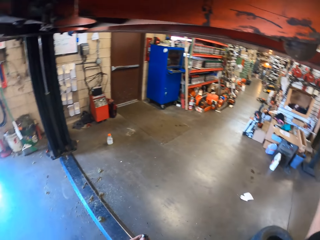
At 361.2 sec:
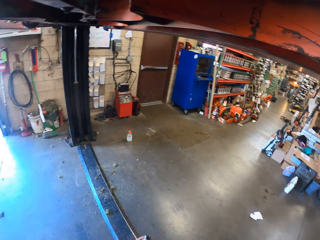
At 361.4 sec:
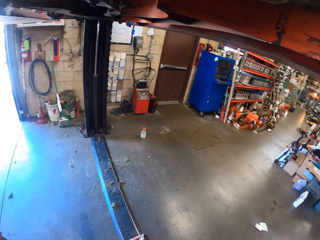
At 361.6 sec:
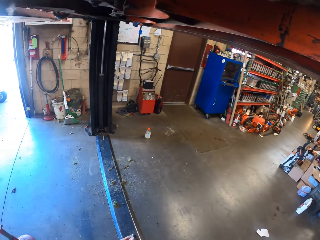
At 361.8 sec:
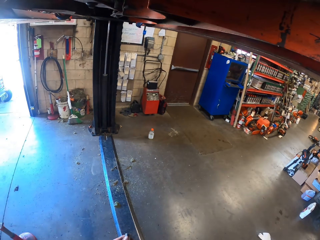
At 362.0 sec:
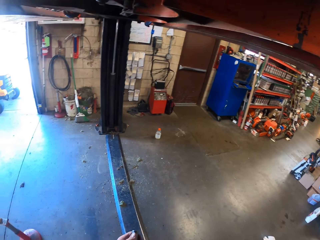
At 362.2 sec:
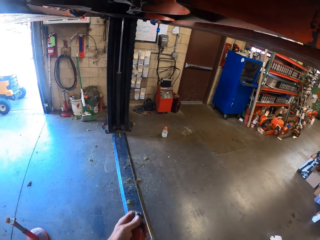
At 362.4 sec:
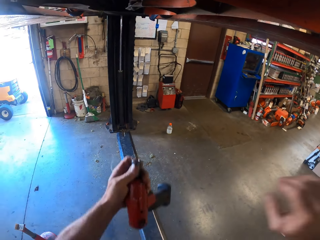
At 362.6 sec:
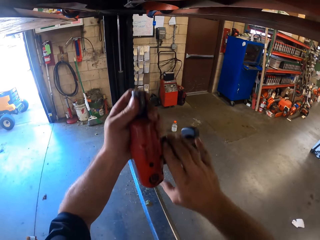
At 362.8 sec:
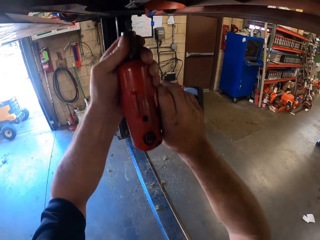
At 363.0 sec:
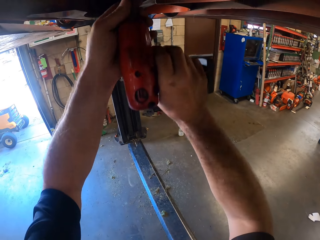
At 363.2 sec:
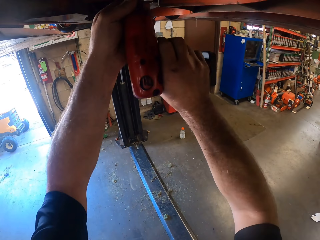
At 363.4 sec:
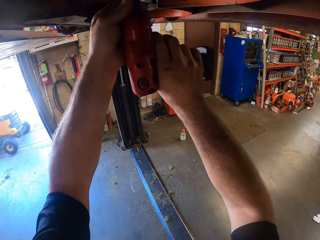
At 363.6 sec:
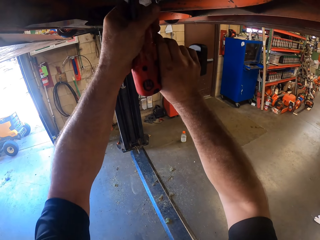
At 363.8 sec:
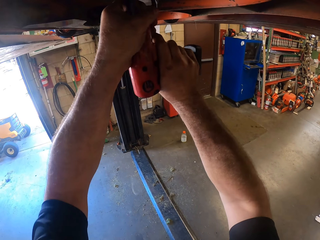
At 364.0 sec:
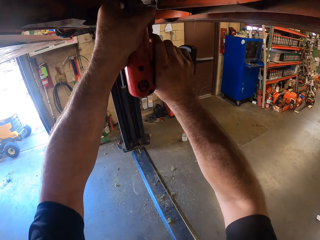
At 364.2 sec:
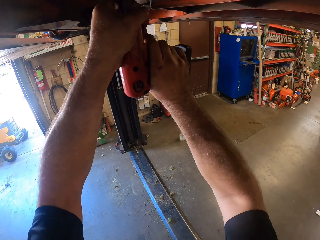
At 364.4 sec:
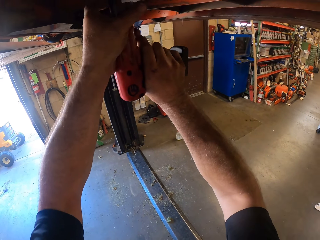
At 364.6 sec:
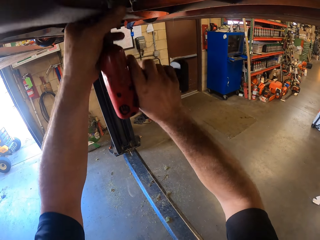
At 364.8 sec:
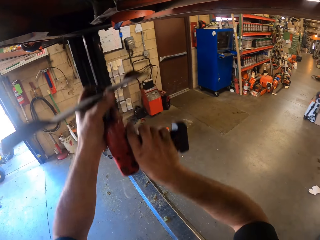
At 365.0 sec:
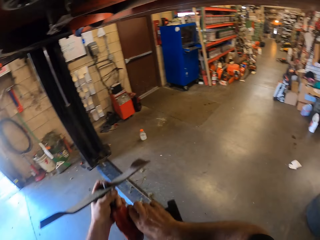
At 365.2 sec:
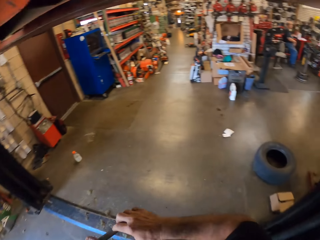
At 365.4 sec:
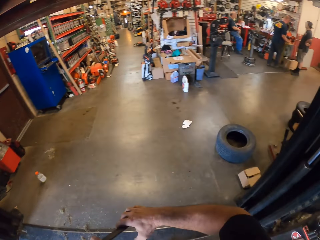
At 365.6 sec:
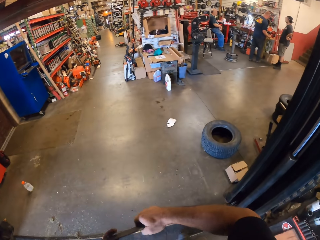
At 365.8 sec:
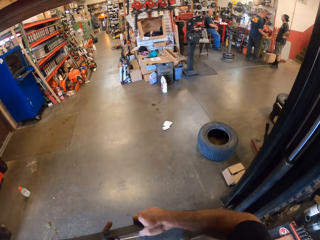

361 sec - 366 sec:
The camera wearer holds the nut. They fix the nut on the lawn mower. They look at the lawn mower. They unscrew the second blade of the mower with the power drill. They drill the nut on the lawn mower. They remove something.

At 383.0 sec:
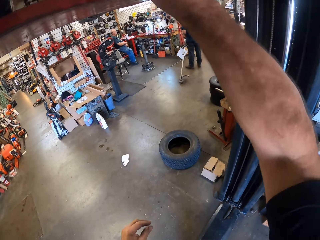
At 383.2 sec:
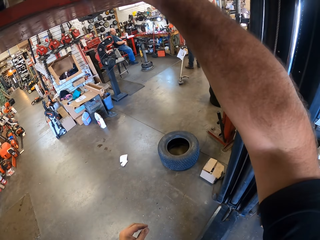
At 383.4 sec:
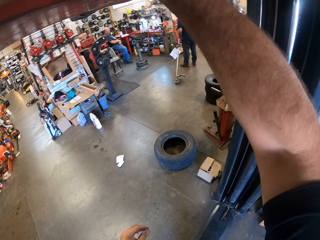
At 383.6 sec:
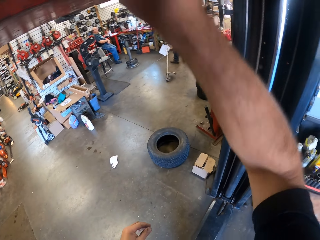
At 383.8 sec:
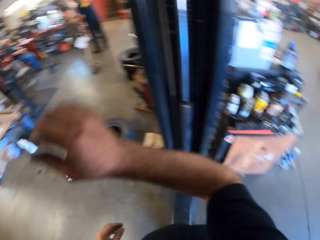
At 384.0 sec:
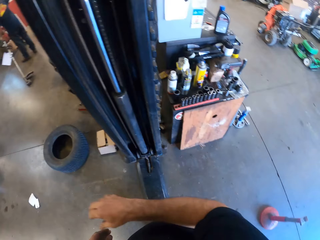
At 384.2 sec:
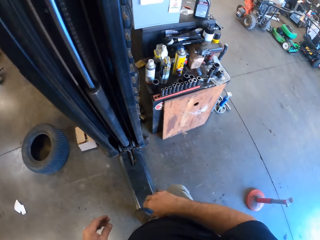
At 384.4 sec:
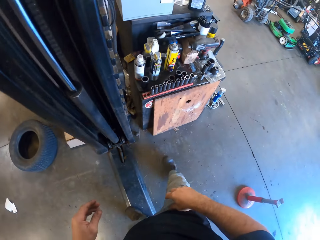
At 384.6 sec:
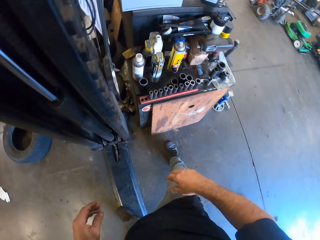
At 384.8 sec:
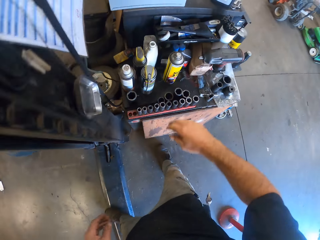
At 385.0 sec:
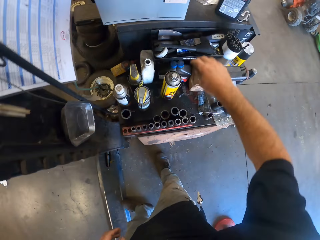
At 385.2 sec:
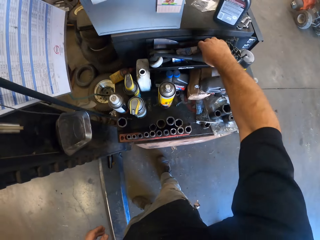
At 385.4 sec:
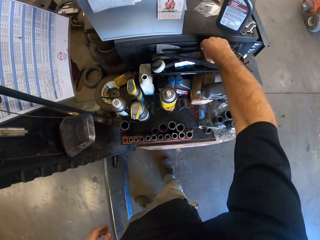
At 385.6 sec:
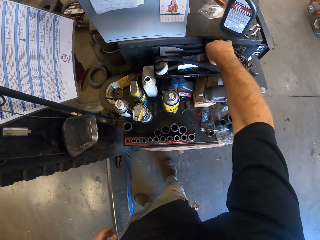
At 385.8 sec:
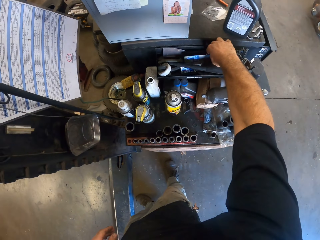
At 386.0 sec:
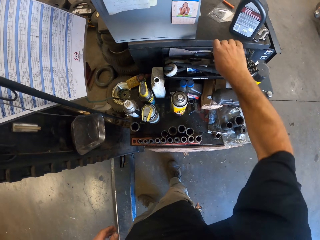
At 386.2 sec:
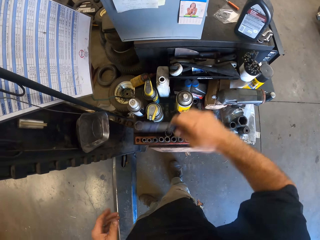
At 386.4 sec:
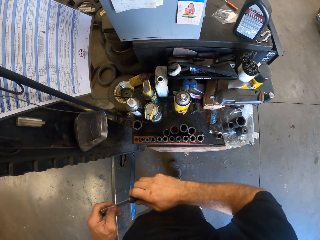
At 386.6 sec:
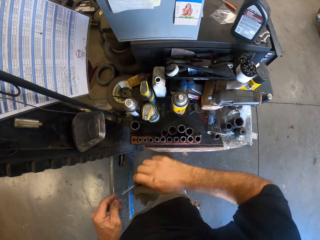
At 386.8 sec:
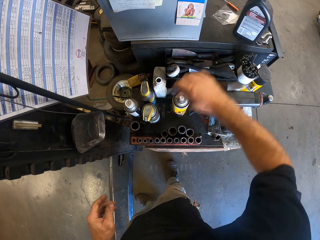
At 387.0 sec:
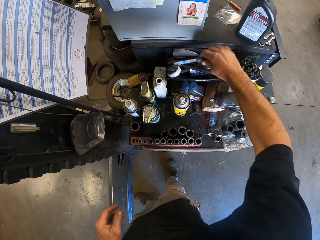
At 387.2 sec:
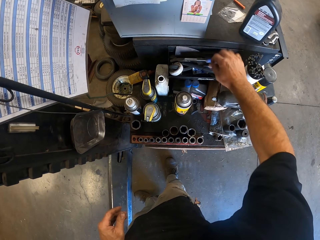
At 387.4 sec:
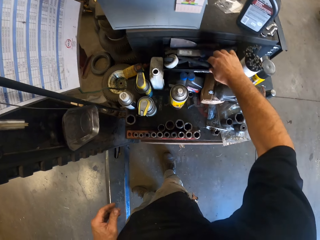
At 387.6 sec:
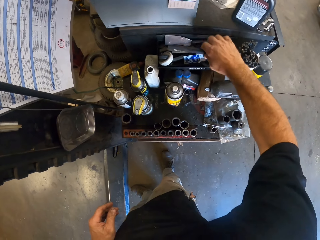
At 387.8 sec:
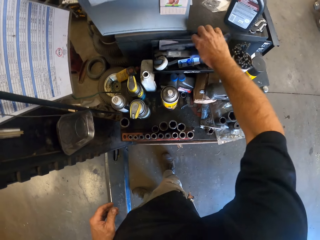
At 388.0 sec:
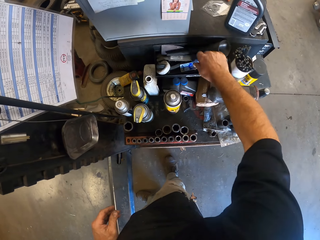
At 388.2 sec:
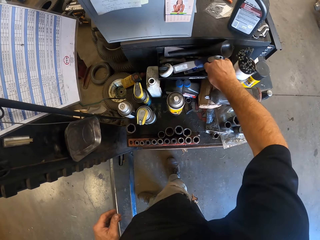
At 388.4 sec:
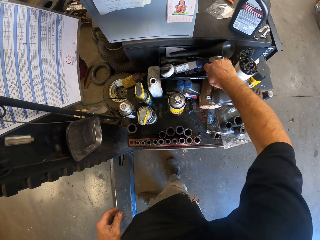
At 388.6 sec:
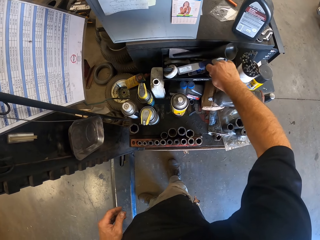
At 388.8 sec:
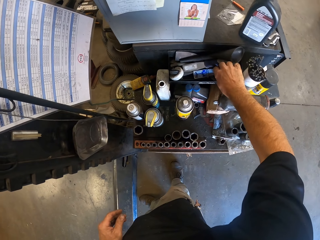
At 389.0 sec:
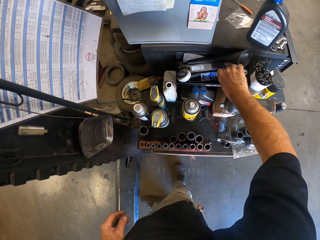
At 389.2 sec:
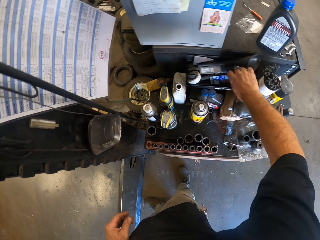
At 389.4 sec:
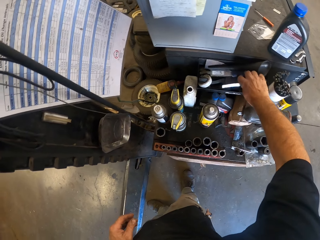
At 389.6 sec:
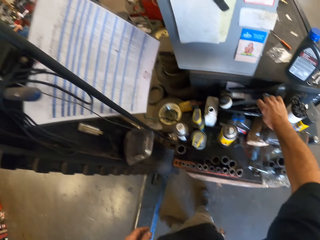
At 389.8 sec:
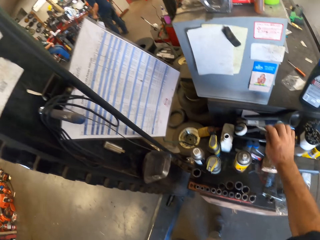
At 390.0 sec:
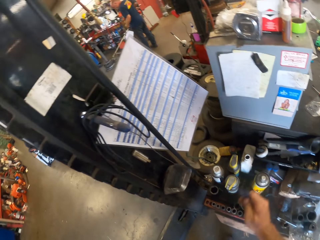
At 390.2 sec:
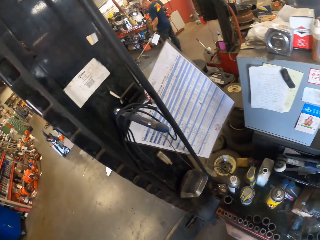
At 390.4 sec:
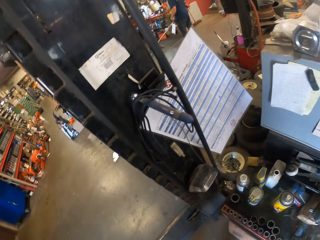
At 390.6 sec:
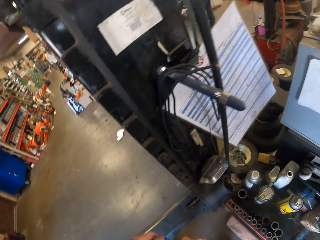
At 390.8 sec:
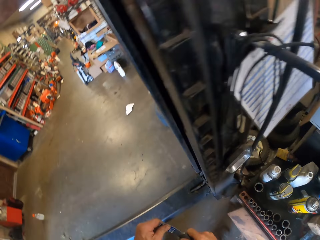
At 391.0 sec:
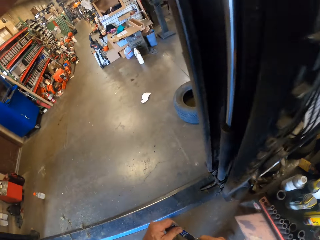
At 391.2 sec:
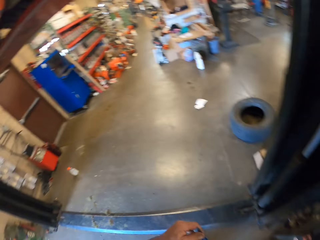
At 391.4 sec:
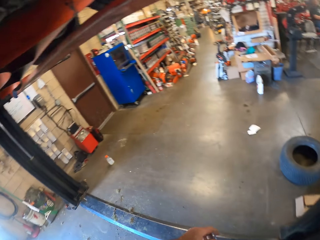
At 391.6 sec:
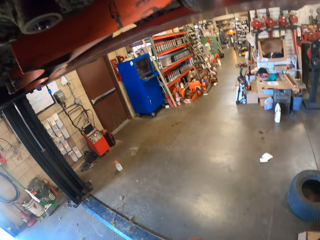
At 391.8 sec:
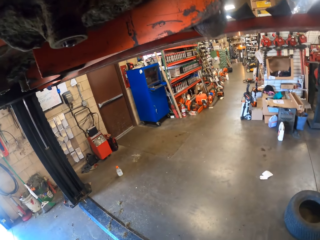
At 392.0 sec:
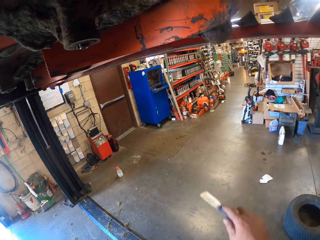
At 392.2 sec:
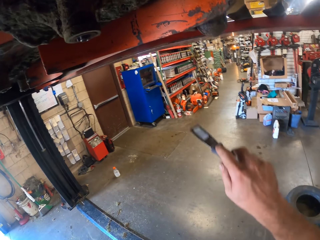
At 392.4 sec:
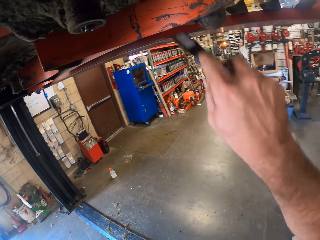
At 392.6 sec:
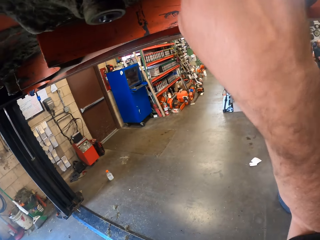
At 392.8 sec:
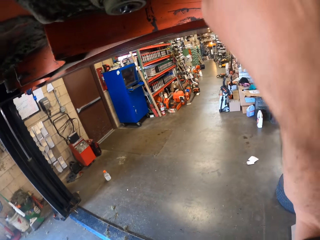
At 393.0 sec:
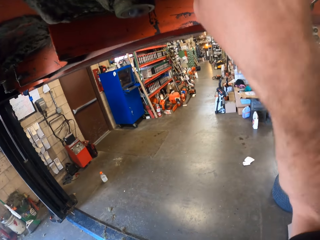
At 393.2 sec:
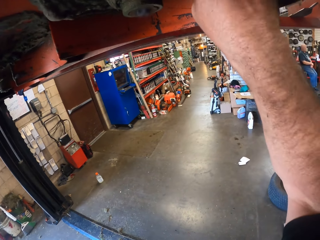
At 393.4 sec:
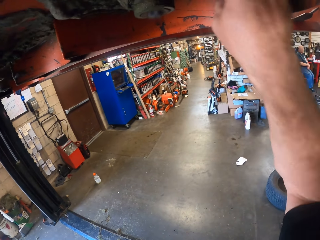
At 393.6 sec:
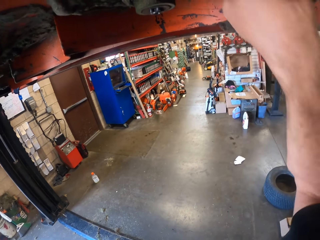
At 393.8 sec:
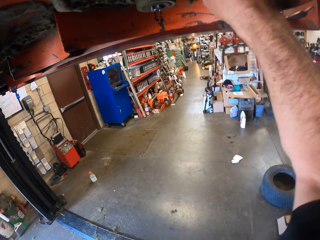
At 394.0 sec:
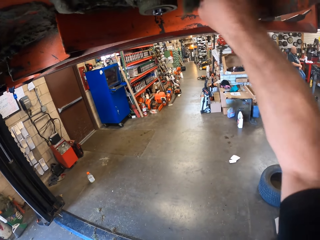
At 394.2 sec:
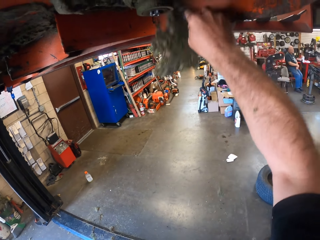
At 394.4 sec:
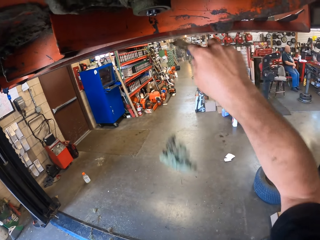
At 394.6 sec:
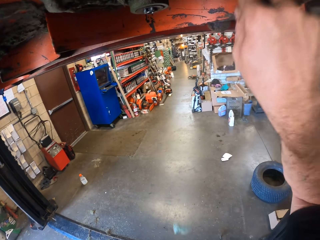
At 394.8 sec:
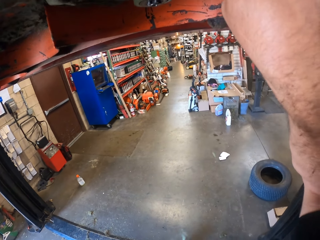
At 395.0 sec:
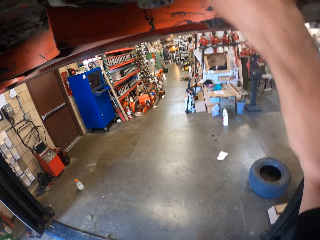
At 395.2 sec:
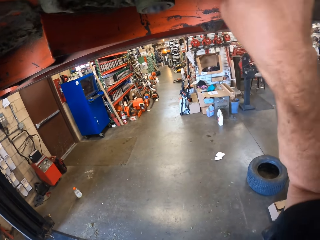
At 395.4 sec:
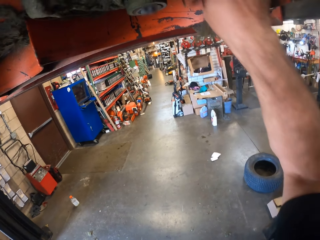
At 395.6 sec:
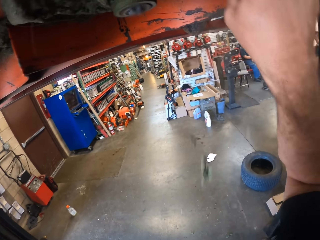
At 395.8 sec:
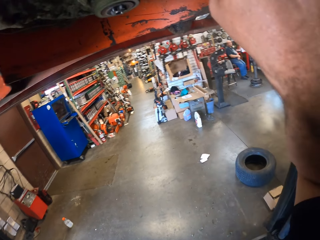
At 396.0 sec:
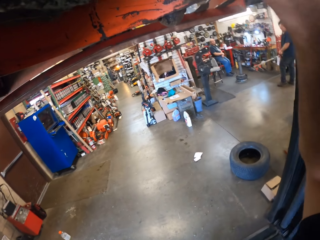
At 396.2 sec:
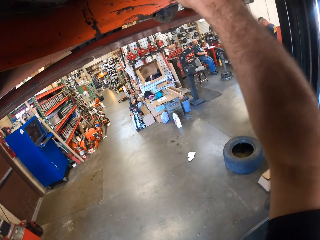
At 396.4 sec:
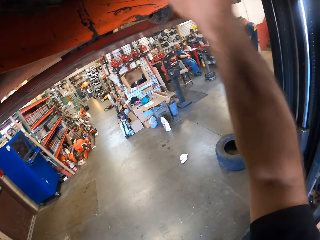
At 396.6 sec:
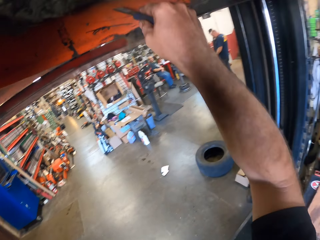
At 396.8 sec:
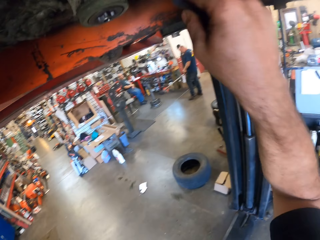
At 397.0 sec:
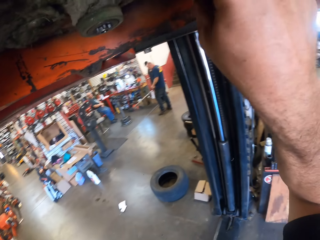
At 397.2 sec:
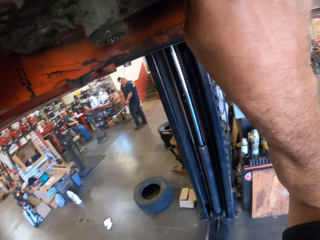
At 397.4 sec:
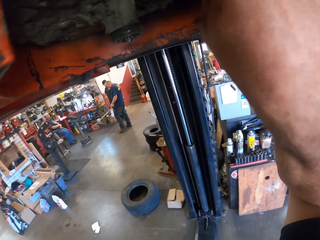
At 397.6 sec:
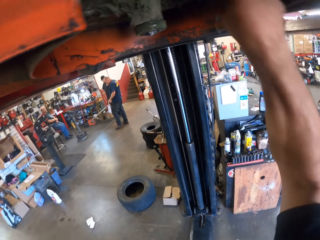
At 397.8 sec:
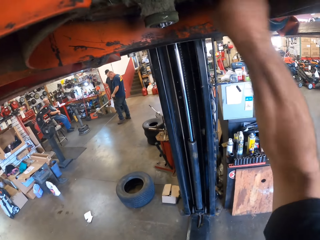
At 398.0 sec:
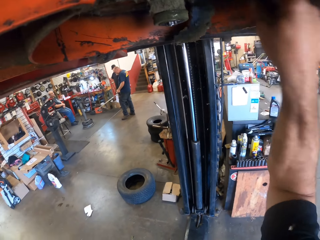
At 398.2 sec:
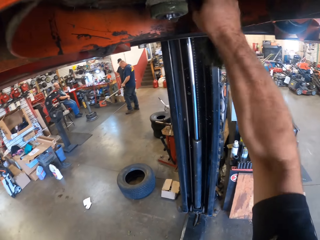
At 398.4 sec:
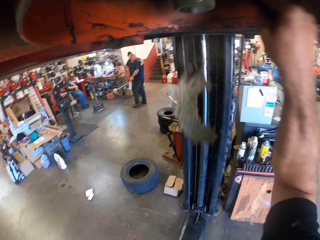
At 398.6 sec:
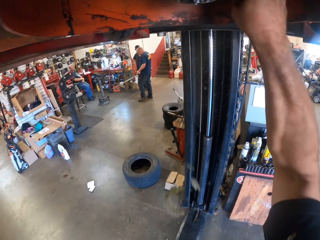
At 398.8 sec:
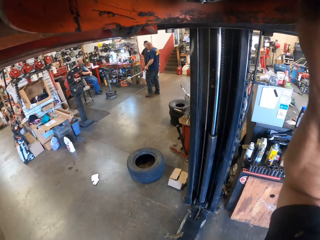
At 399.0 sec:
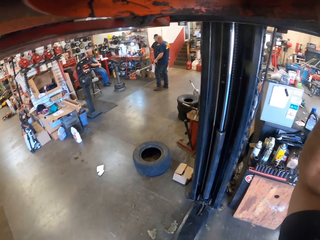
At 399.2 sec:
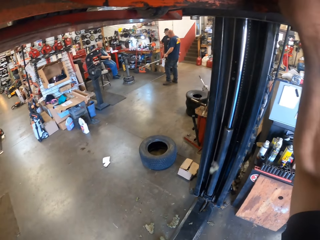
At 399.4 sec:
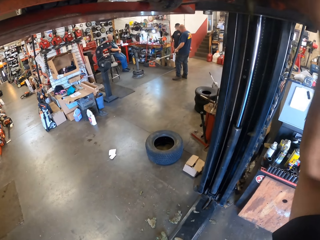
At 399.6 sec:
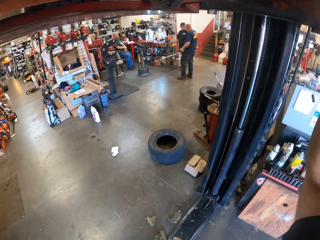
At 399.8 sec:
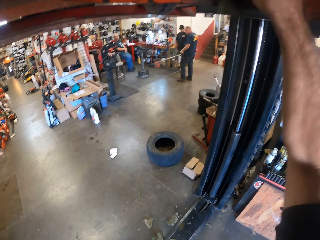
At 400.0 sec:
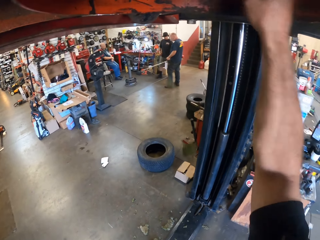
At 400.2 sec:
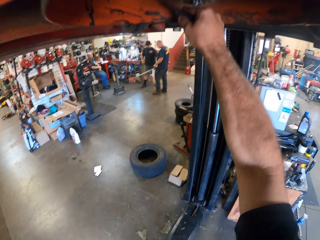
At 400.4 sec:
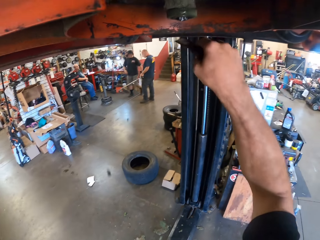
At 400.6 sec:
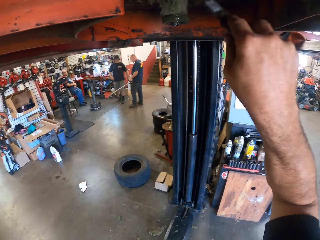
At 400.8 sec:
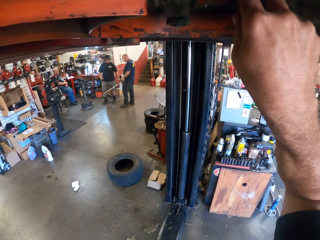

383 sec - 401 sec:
The camera wearer puts the blade back under the mower. They walk around the room. They pick up a blade from the table. They drop the blade on the table. They pick up a scraper from the table. They look around the lawn mower. They remove the grass debris from the mower. A man holds the waist. Another man sits on a chair. The camera wearer holds something. They remove something from the lawn mower.
